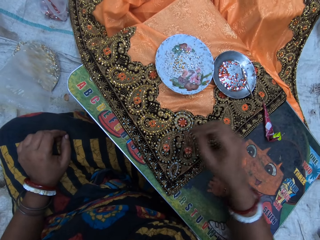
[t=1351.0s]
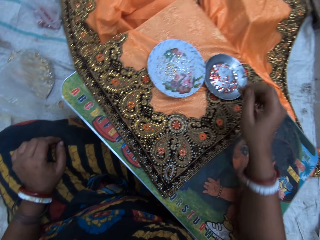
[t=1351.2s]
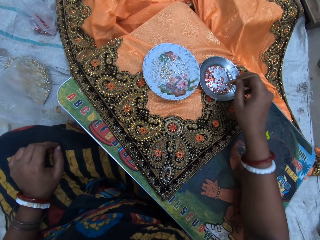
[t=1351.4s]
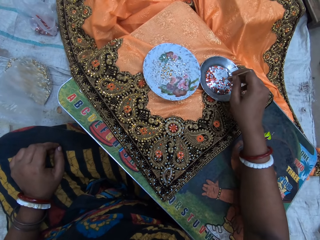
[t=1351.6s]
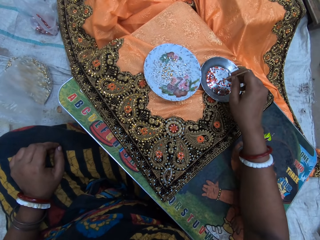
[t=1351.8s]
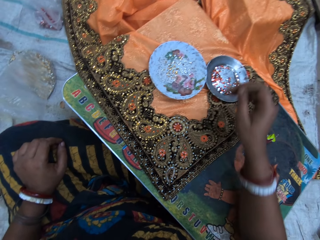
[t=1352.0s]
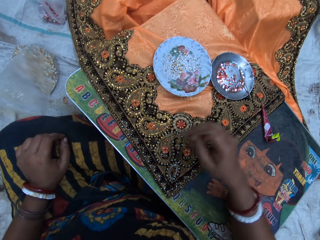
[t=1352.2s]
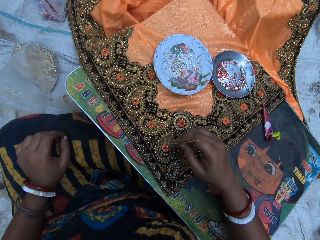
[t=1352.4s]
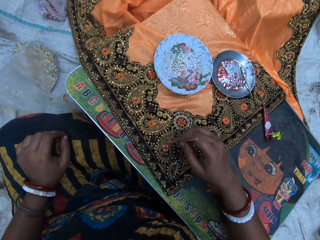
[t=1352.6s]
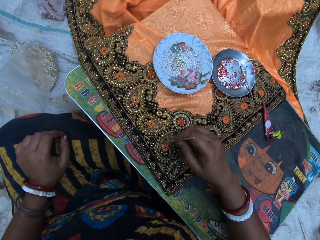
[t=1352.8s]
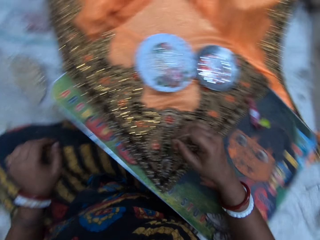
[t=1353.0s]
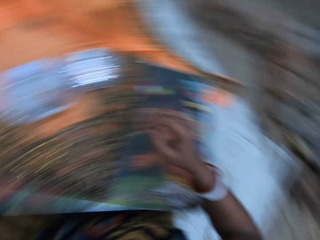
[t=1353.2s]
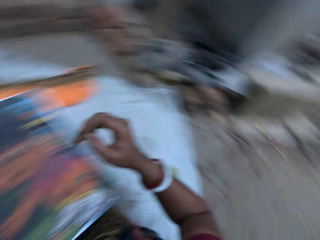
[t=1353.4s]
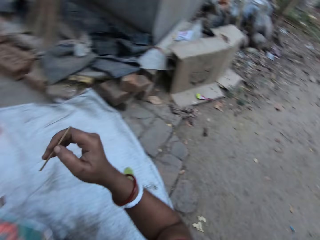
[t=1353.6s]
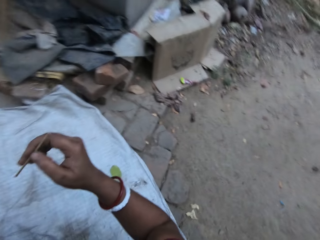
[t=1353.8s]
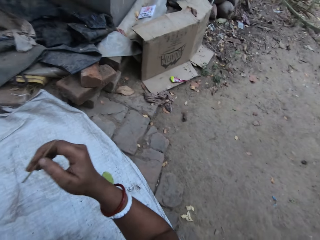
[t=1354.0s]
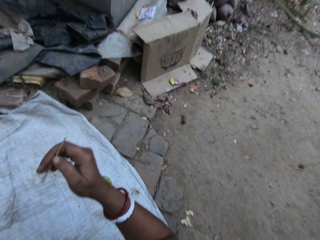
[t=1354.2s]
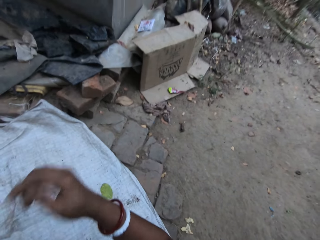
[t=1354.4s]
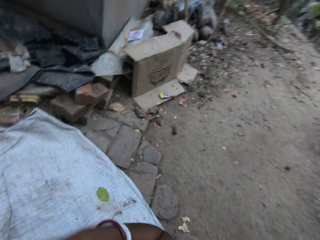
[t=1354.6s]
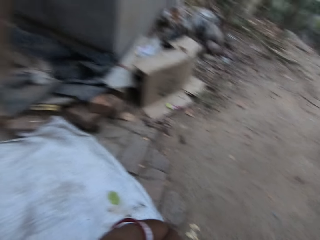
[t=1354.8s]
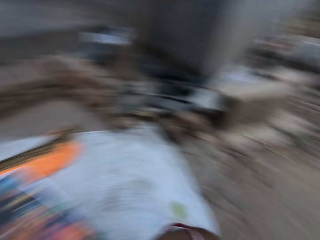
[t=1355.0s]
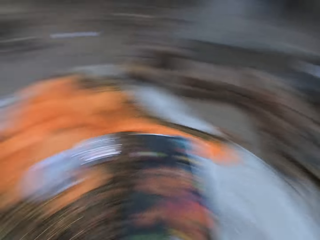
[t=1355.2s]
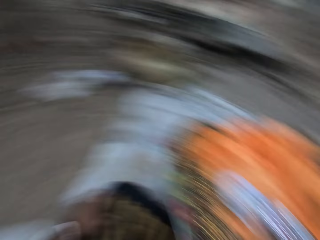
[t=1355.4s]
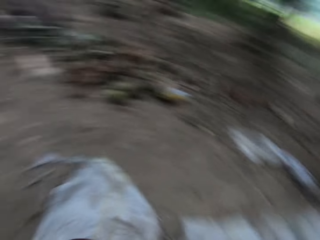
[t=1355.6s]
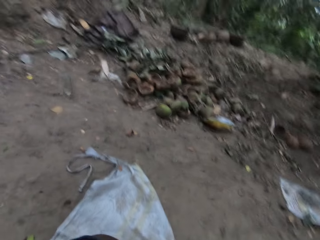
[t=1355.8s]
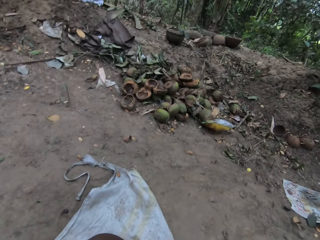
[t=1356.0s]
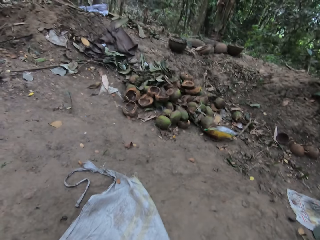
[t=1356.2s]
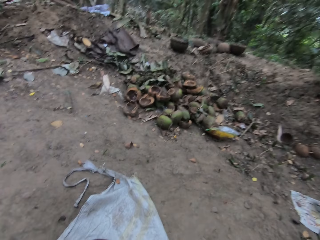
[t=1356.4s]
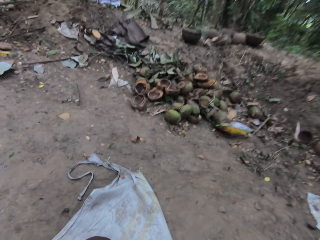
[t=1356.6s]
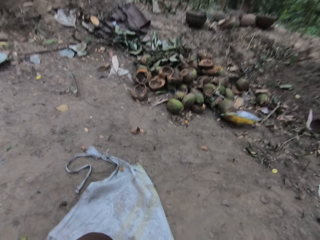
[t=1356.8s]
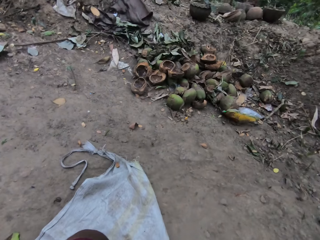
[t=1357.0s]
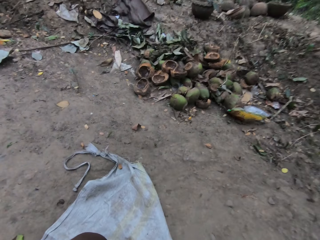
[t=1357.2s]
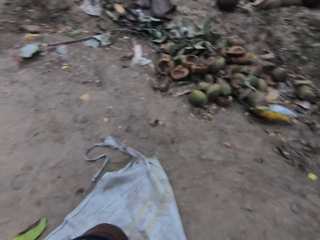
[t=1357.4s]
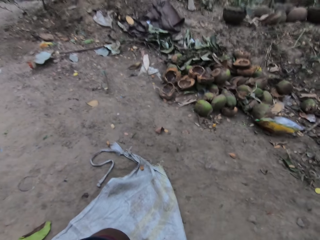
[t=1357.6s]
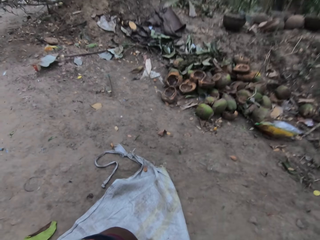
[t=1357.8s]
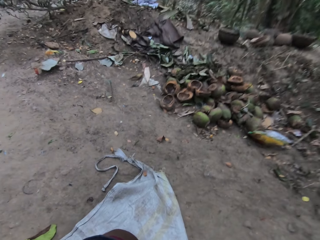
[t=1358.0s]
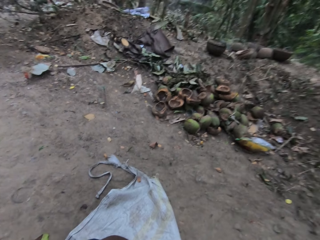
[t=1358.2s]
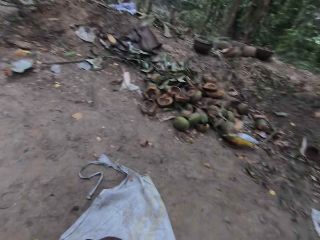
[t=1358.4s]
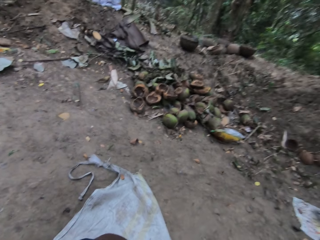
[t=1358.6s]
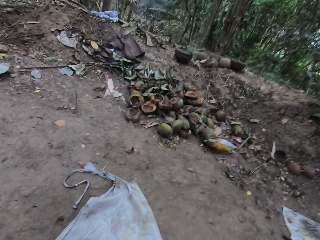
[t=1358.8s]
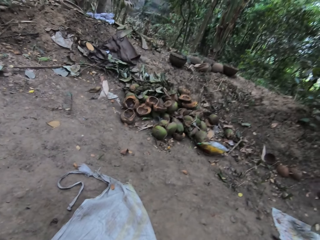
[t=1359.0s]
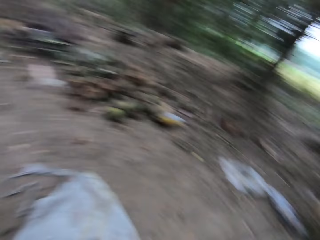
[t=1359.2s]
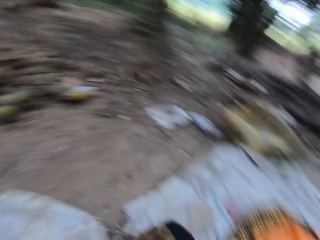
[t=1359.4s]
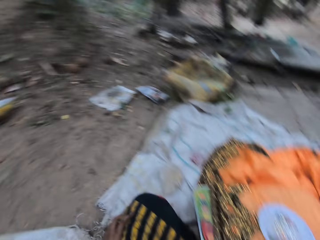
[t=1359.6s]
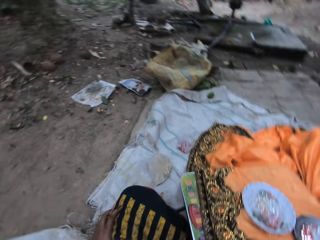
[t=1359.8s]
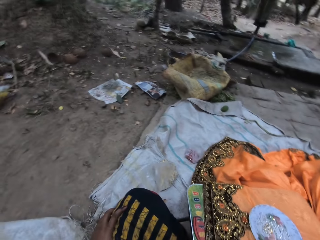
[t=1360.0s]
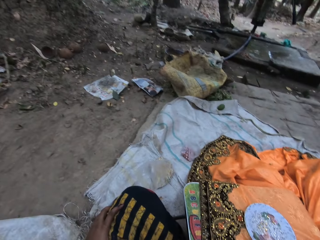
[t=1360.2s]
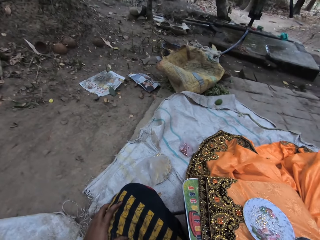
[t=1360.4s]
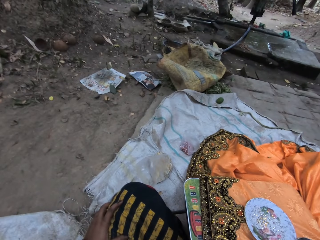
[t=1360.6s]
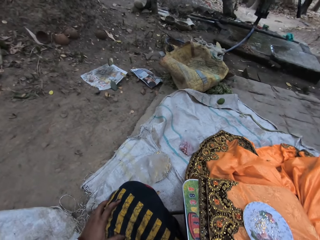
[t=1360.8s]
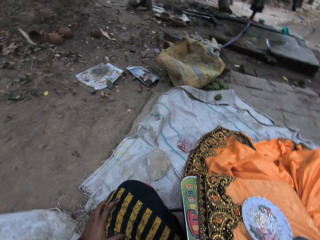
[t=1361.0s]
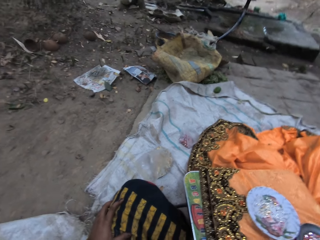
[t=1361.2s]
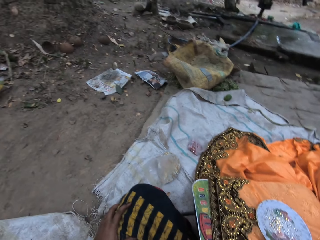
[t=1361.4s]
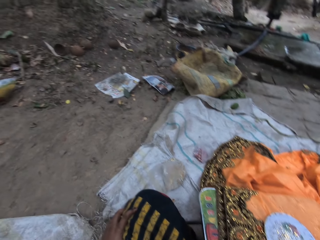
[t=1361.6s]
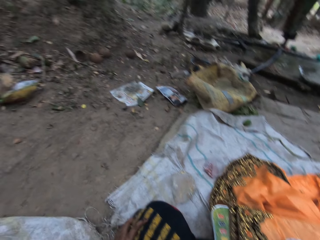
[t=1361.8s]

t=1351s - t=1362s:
The camera wearer looks around.

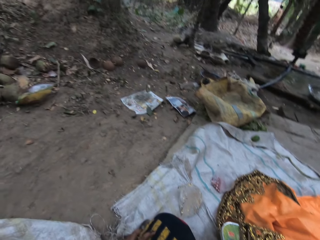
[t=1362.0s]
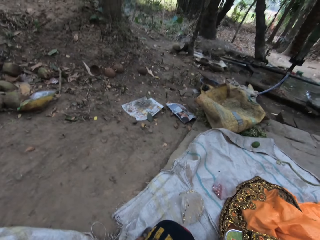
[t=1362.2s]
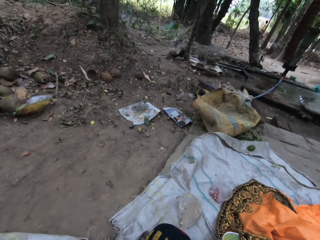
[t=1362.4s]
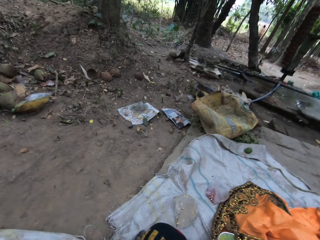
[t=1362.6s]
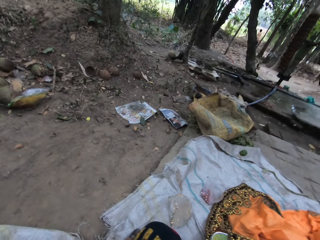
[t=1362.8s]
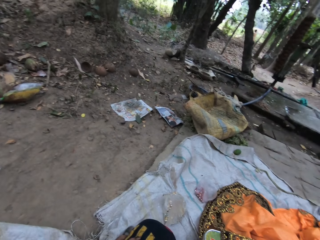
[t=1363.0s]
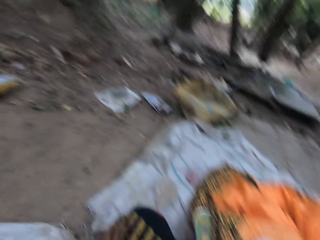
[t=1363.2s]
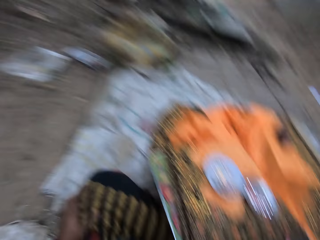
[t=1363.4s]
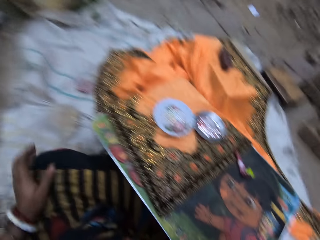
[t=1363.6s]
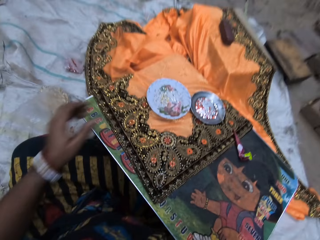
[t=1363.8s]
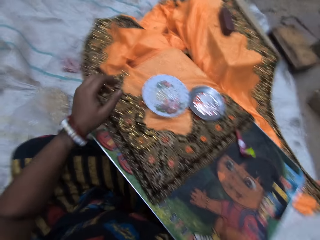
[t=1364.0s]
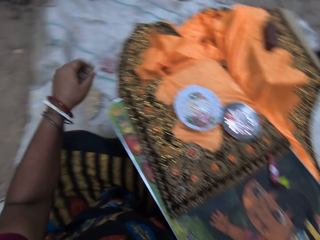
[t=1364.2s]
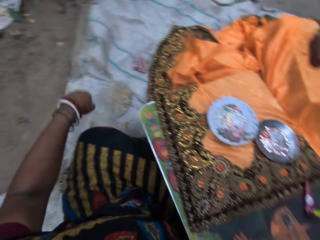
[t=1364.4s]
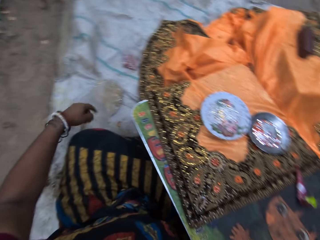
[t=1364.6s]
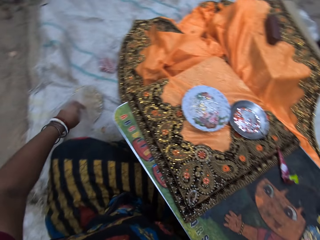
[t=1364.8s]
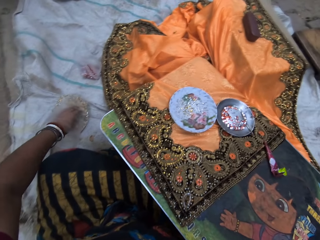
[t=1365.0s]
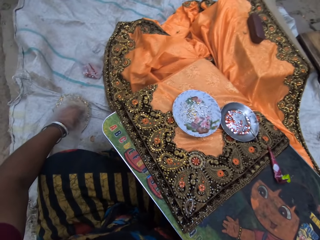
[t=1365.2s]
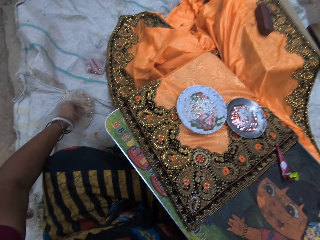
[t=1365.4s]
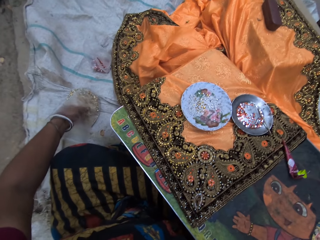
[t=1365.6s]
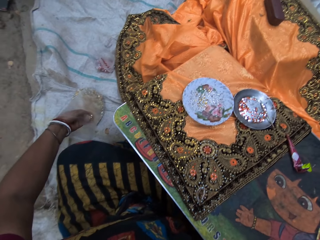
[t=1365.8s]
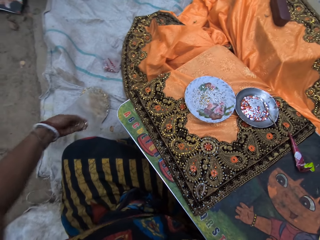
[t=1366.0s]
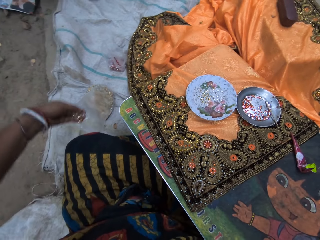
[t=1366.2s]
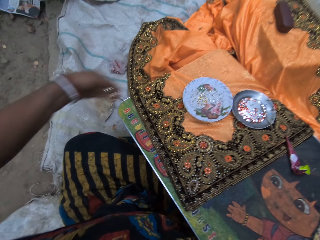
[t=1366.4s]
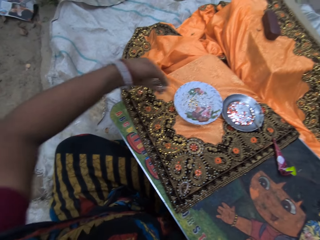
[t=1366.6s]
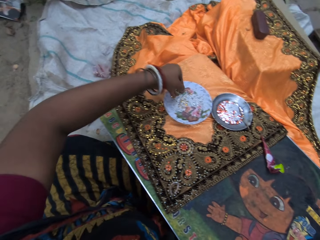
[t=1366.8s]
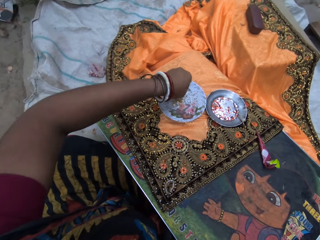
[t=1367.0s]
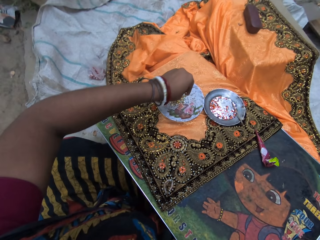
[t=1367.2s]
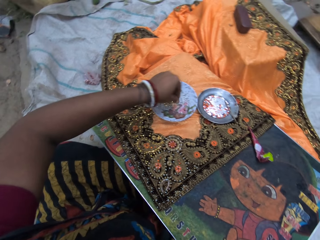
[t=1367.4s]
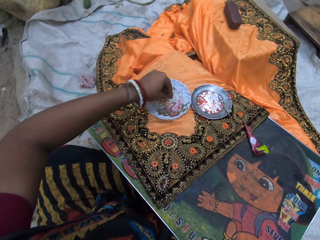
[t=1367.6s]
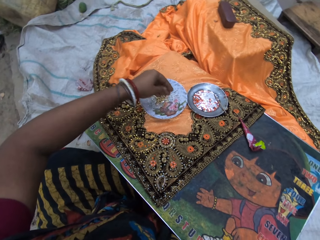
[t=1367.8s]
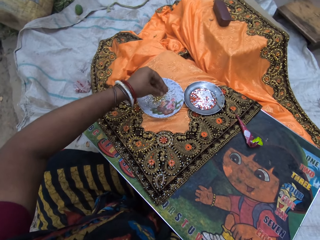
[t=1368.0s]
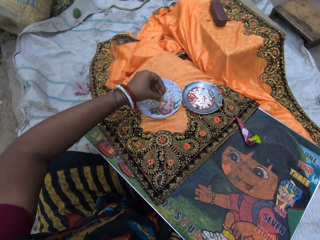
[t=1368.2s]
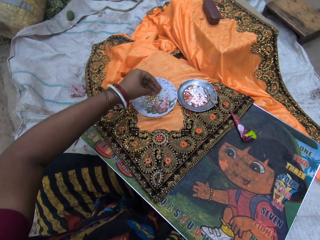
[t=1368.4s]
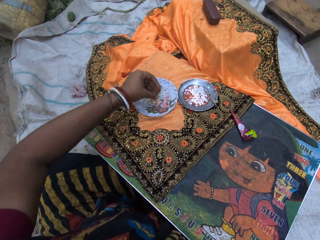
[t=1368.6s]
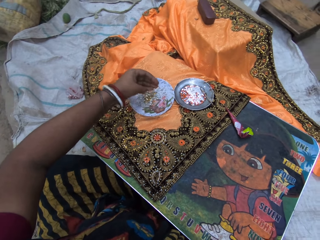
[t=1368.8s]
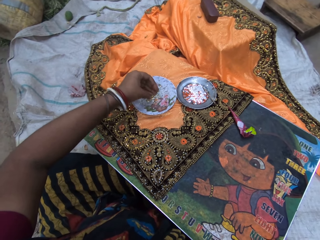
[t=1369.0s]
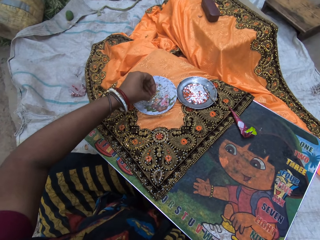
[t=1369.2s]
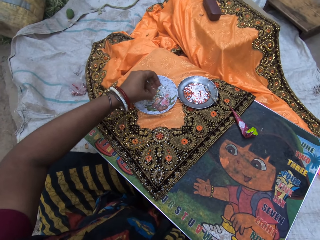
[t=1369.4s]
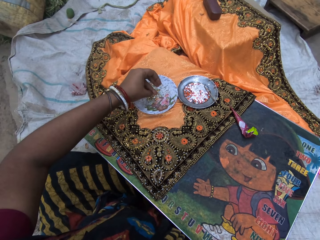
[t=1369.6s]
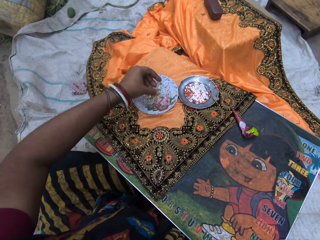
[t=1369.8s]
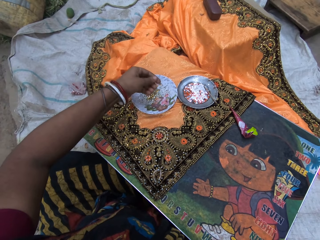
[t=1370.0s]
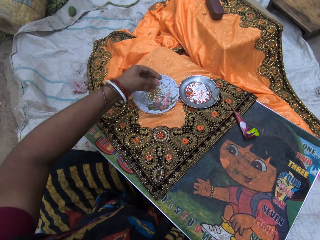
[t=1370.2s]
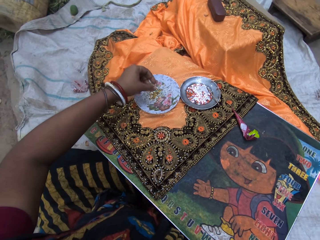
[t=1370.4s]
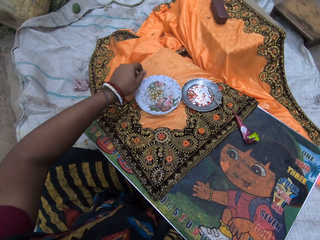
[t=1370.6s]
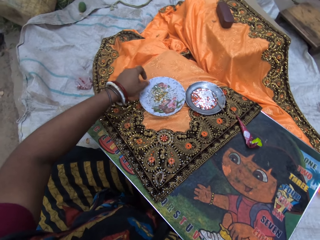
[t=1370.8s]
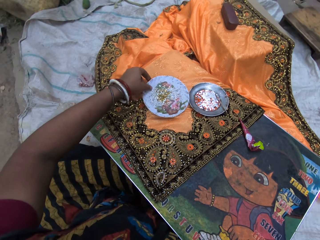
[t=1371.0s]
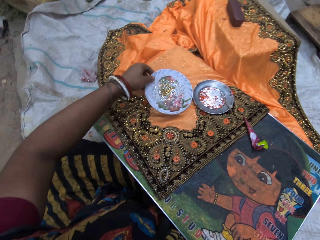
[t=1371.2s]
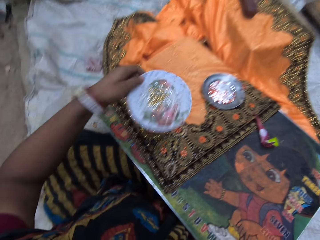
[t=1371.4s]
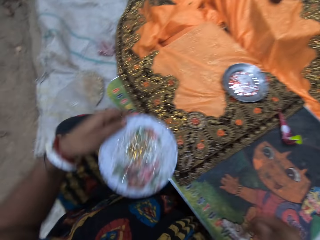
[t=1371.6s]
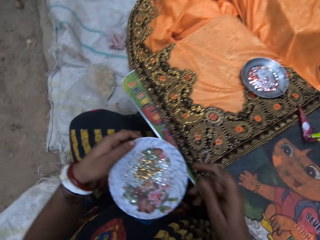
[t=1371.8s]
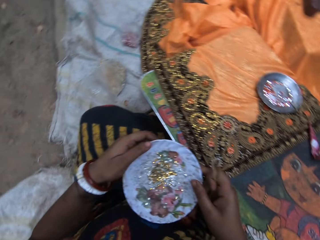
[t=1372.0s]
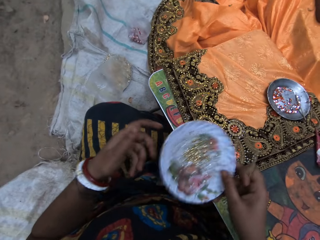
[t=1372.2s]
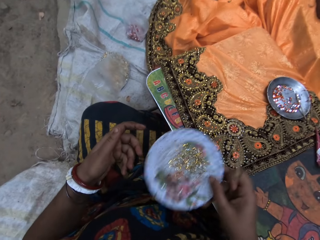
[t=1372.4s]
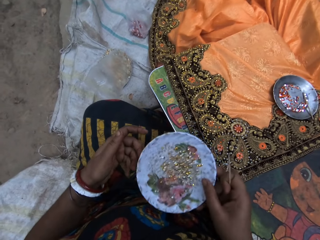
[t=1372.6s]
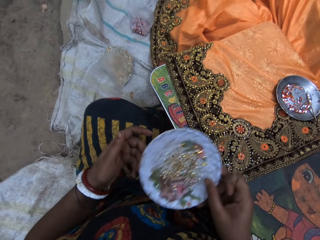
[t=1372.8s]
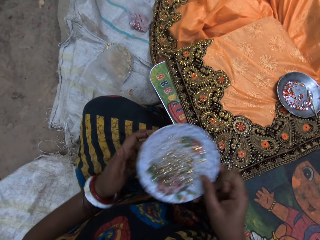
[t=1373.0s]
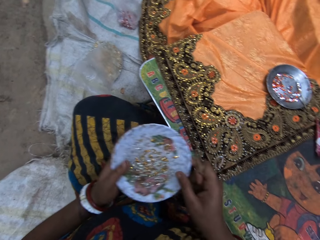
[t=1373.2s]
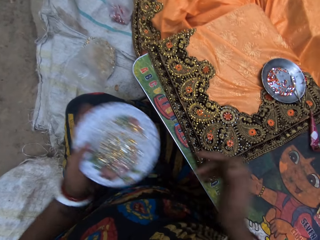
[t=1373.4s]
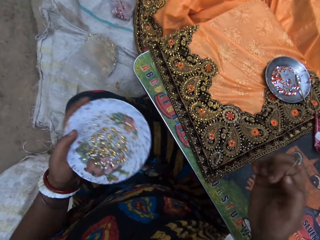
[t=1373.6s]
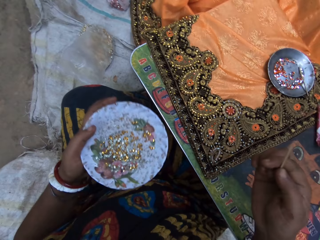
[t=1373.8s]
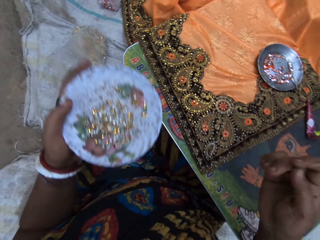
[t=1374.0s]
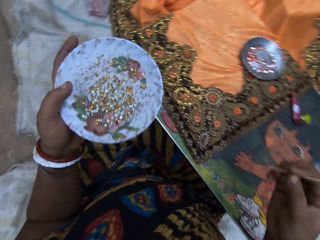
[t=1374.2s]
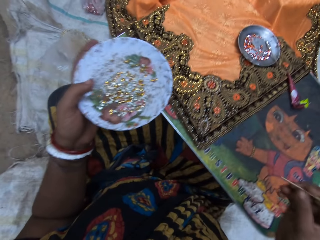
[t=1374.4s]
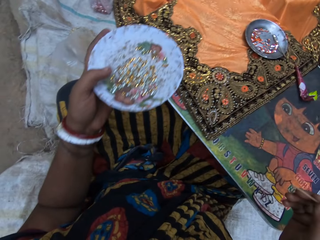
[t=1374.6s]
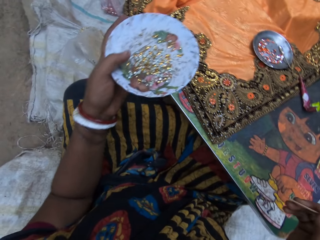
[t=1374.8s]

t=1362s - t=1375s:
The camera wearer takes cloth stones from a plastic or paper bag on a mat on the floor with her left hand. She drops the cloth stones on the small plate with her right hand. She picks the plate from the table with her left hand. She passes the plate from her left hand to her right hand. She shakes the plate with her right hand. She passes the plate from her right hand to her left hand.
